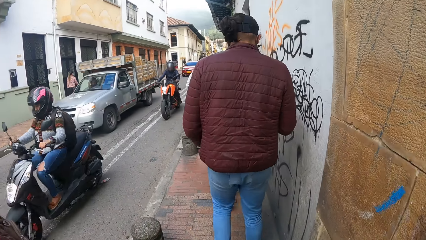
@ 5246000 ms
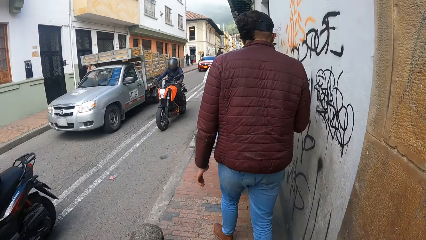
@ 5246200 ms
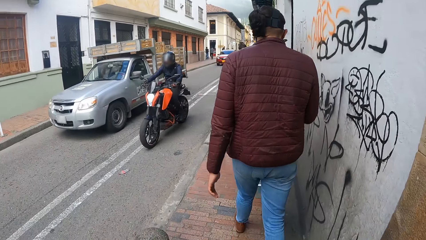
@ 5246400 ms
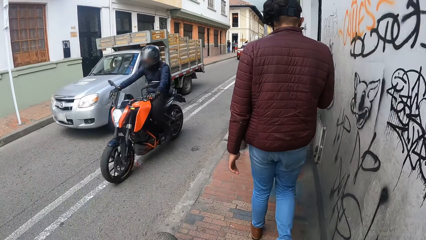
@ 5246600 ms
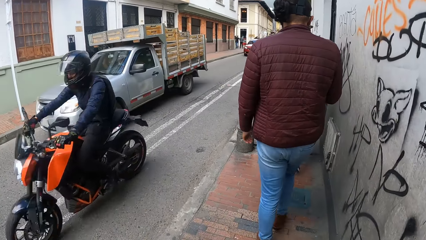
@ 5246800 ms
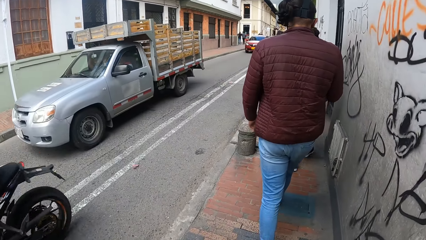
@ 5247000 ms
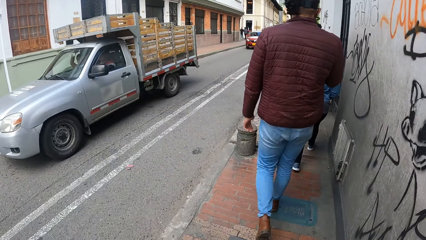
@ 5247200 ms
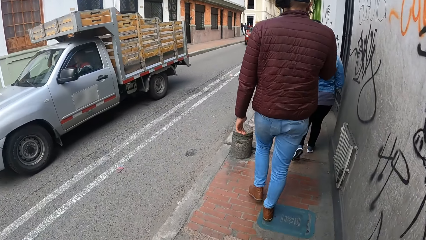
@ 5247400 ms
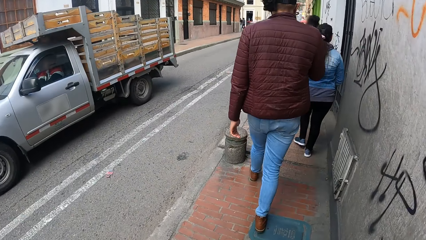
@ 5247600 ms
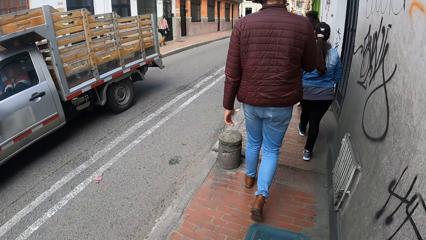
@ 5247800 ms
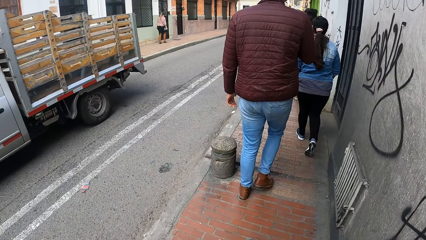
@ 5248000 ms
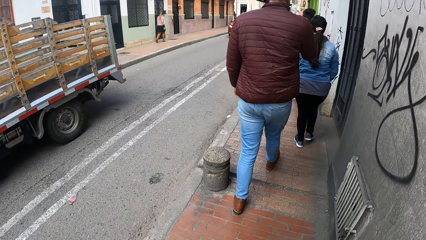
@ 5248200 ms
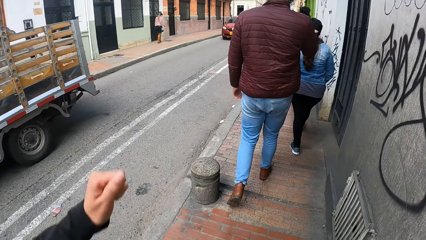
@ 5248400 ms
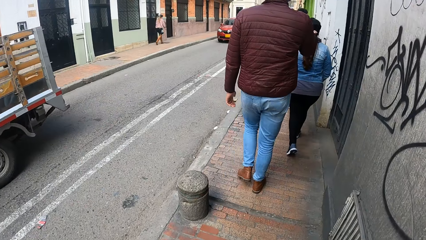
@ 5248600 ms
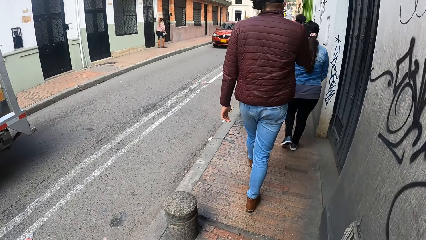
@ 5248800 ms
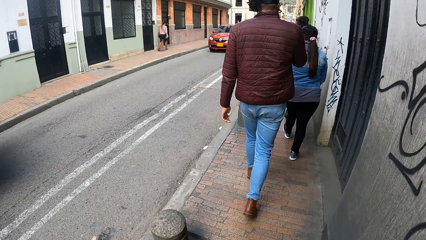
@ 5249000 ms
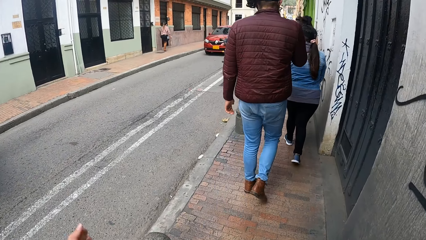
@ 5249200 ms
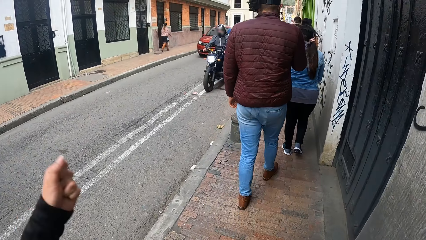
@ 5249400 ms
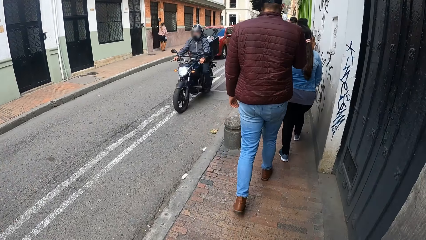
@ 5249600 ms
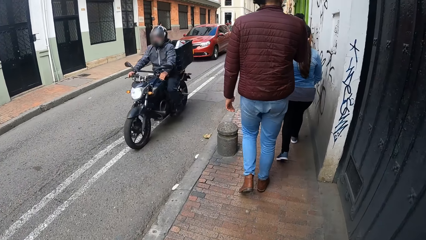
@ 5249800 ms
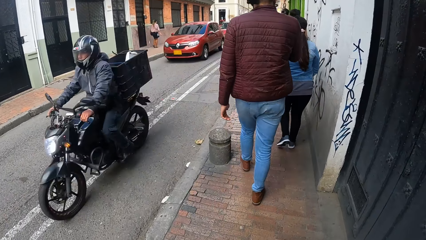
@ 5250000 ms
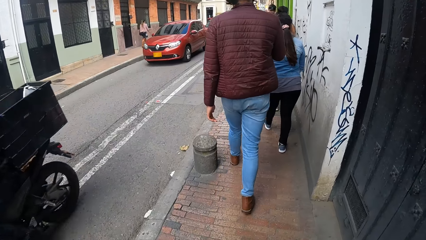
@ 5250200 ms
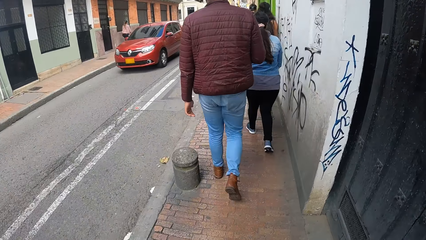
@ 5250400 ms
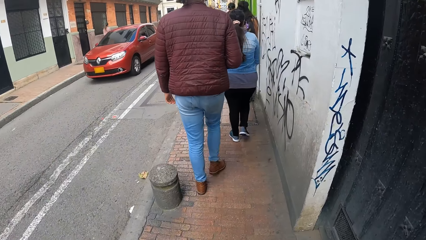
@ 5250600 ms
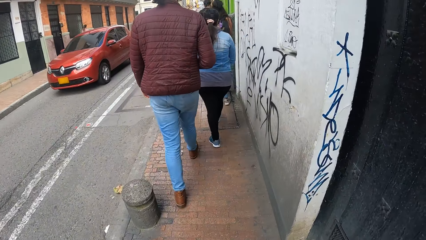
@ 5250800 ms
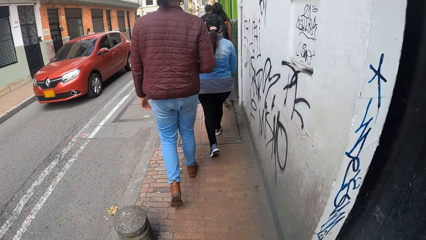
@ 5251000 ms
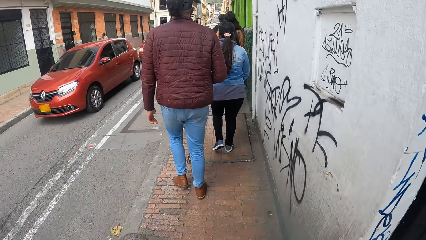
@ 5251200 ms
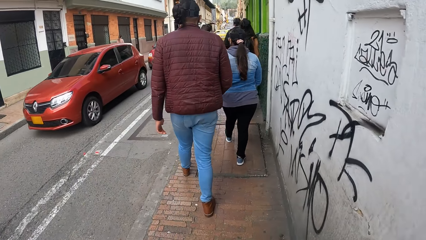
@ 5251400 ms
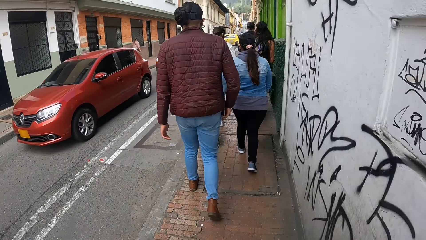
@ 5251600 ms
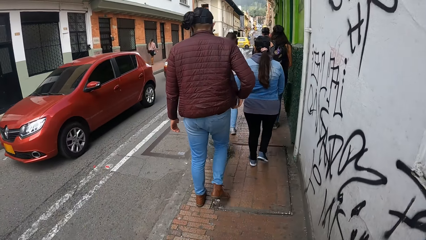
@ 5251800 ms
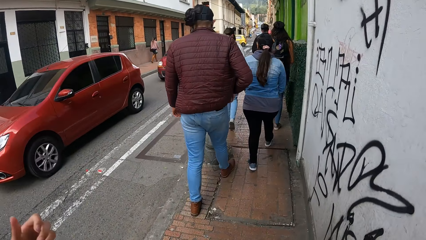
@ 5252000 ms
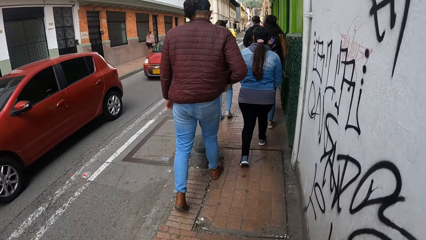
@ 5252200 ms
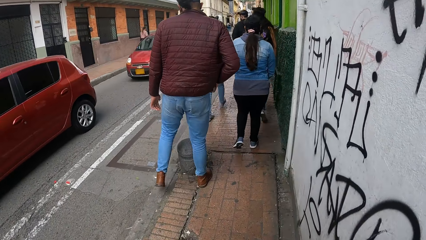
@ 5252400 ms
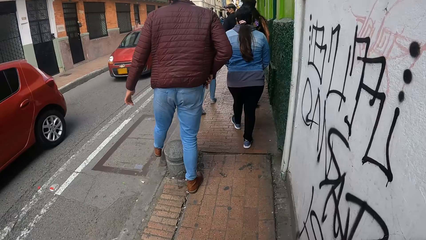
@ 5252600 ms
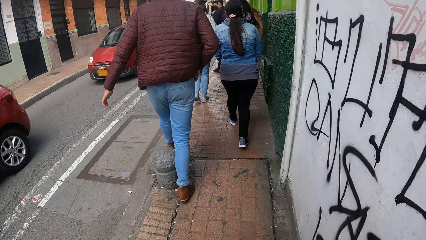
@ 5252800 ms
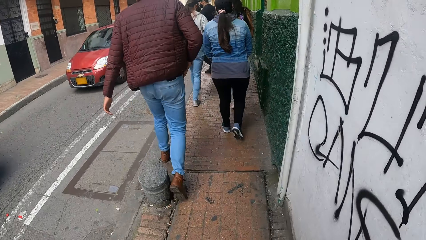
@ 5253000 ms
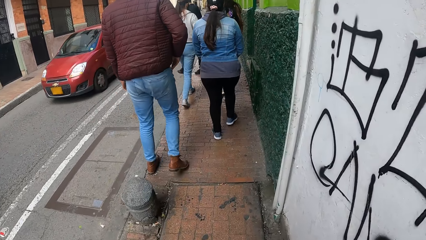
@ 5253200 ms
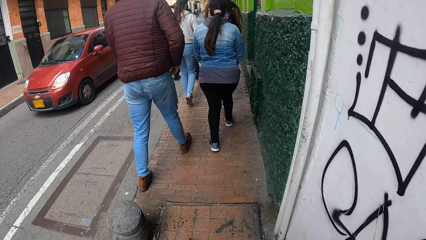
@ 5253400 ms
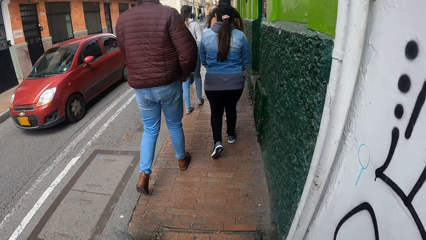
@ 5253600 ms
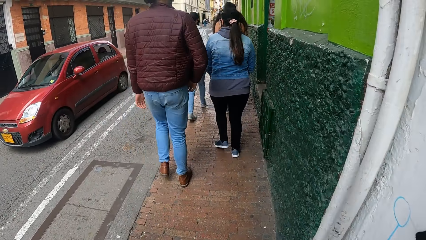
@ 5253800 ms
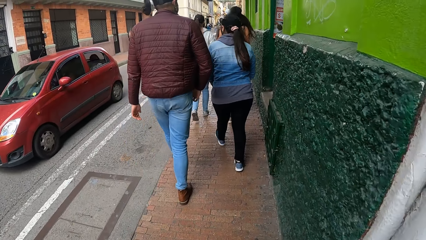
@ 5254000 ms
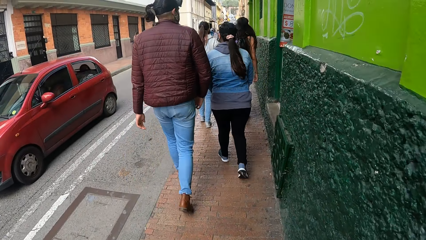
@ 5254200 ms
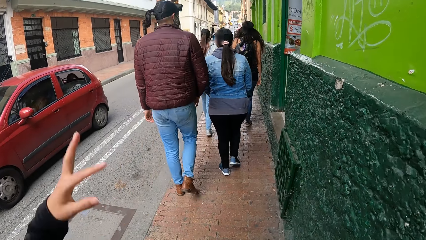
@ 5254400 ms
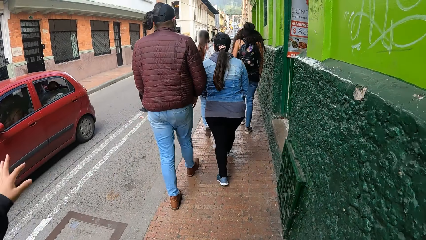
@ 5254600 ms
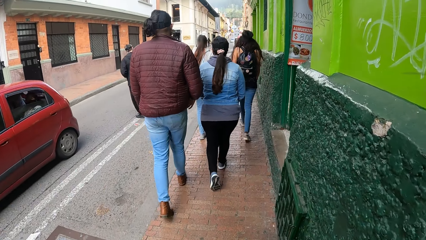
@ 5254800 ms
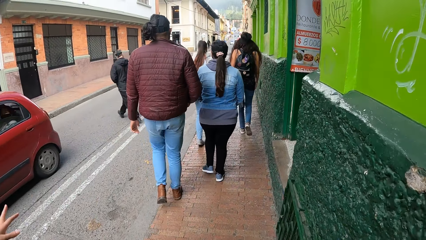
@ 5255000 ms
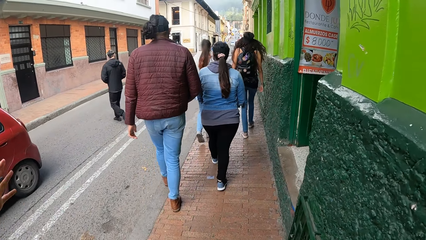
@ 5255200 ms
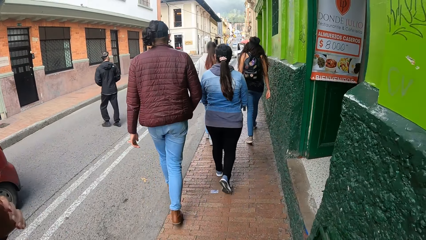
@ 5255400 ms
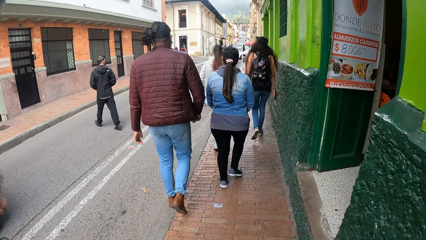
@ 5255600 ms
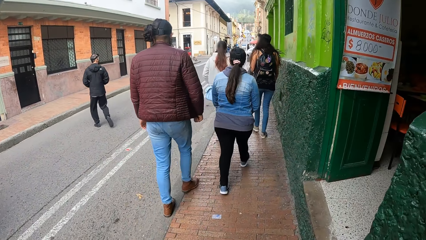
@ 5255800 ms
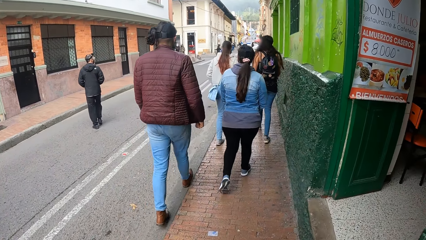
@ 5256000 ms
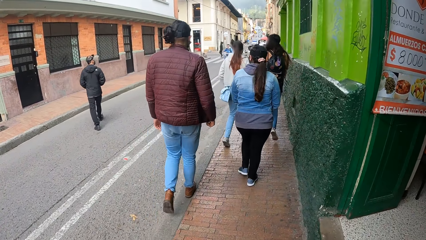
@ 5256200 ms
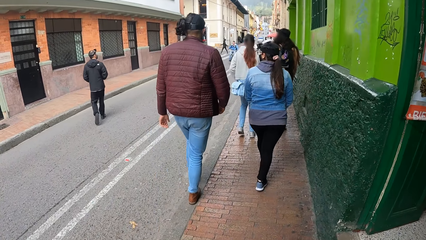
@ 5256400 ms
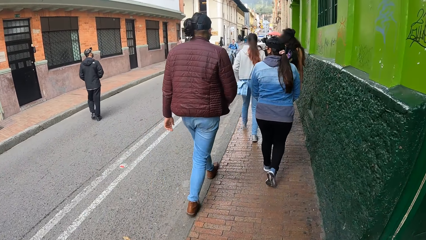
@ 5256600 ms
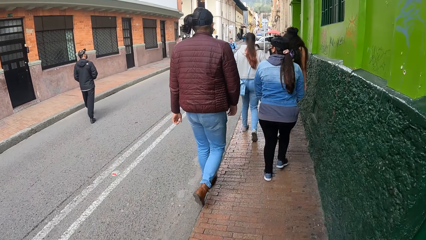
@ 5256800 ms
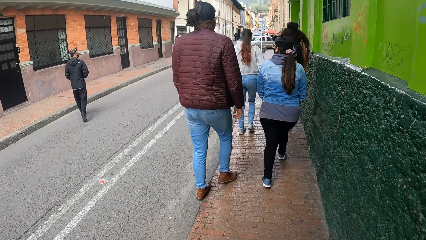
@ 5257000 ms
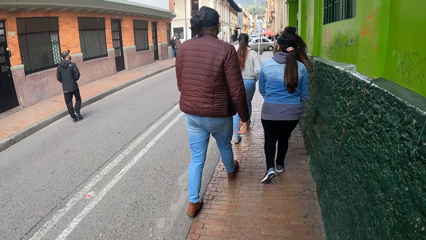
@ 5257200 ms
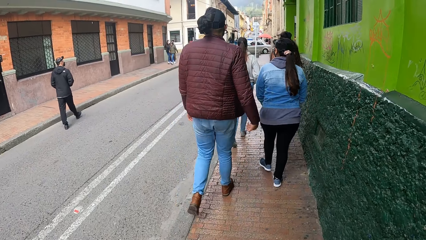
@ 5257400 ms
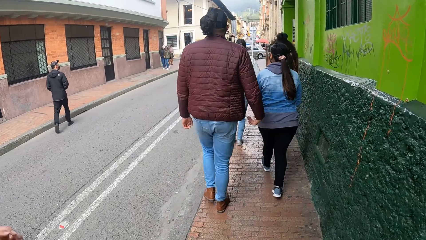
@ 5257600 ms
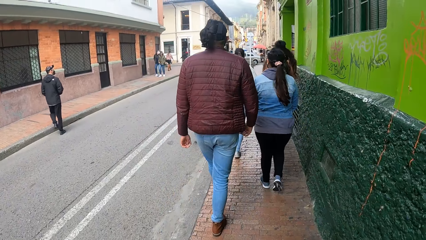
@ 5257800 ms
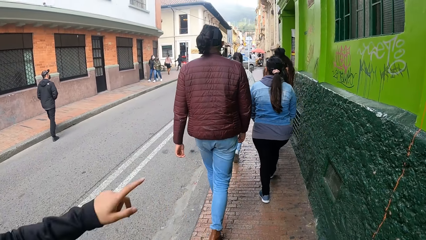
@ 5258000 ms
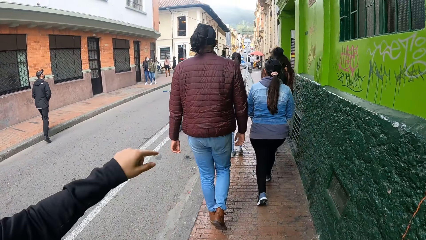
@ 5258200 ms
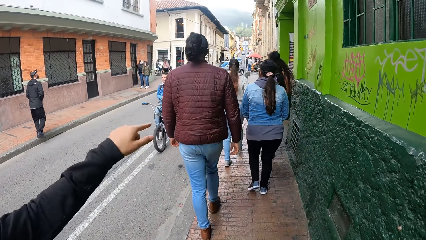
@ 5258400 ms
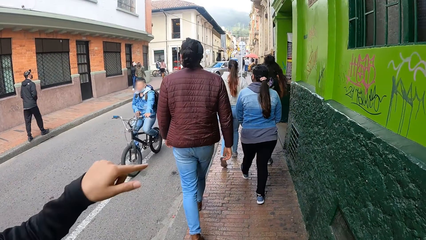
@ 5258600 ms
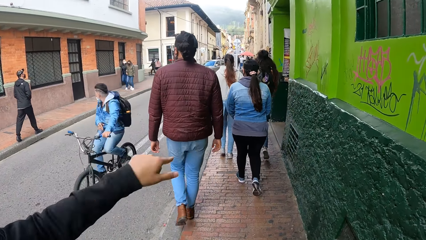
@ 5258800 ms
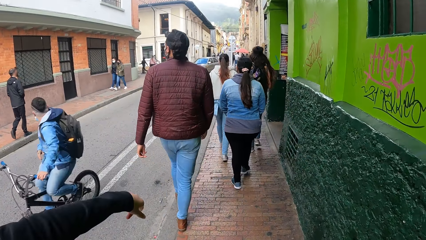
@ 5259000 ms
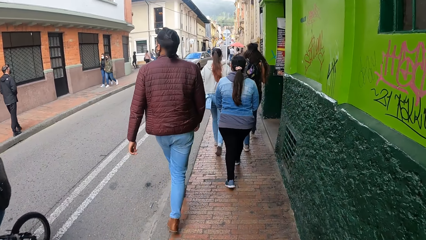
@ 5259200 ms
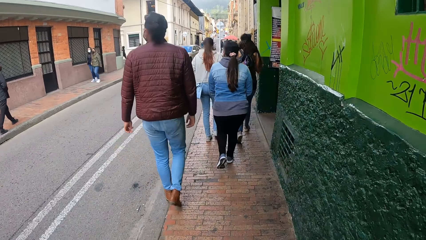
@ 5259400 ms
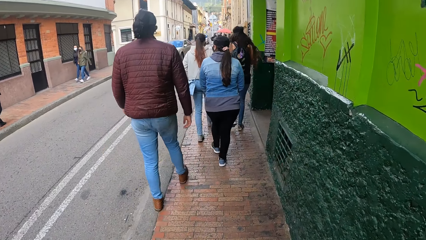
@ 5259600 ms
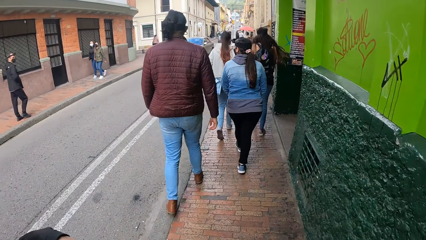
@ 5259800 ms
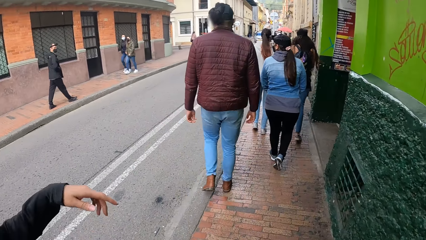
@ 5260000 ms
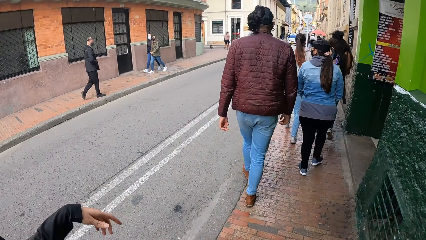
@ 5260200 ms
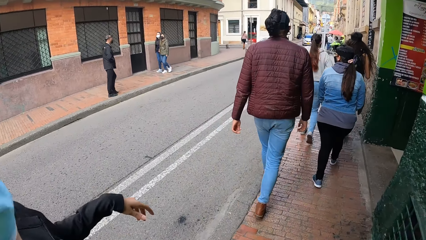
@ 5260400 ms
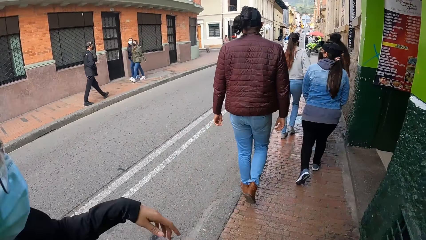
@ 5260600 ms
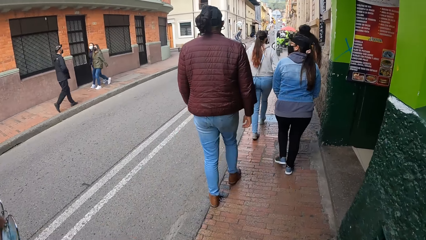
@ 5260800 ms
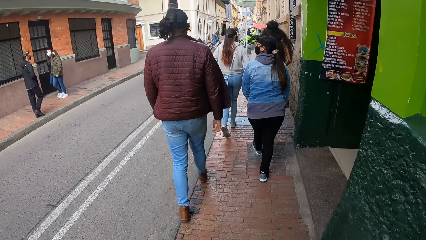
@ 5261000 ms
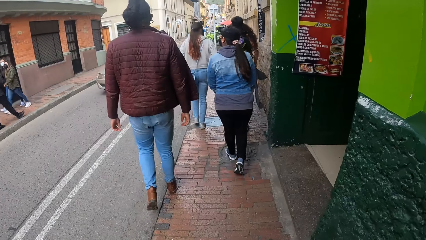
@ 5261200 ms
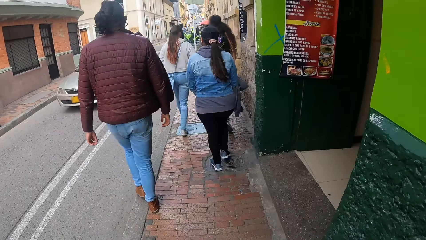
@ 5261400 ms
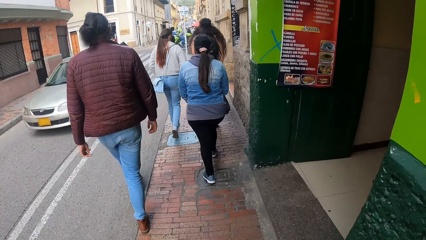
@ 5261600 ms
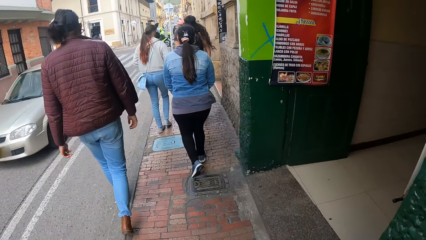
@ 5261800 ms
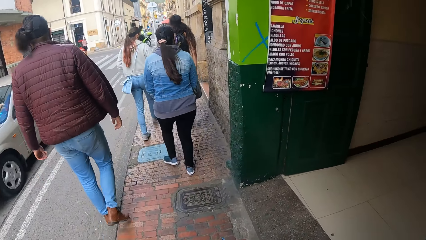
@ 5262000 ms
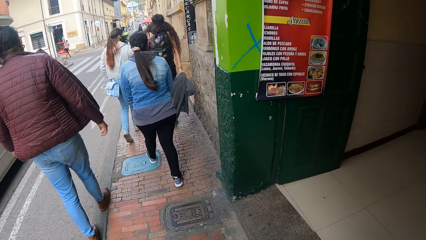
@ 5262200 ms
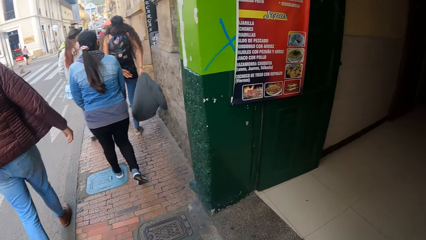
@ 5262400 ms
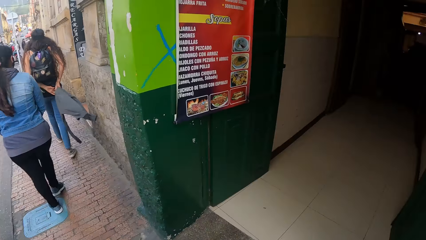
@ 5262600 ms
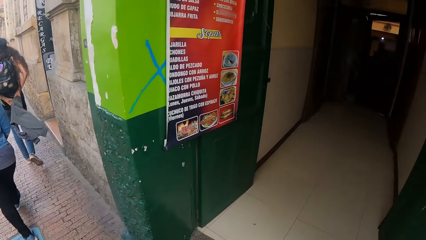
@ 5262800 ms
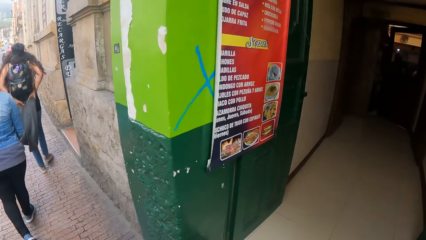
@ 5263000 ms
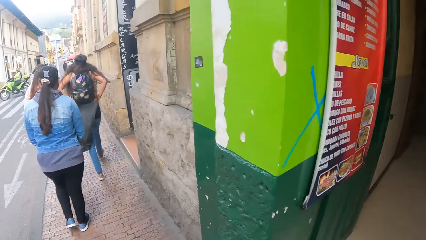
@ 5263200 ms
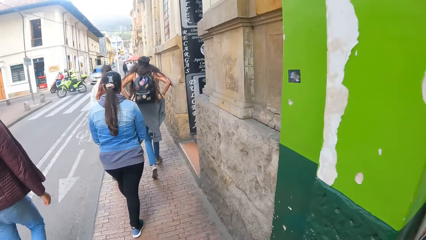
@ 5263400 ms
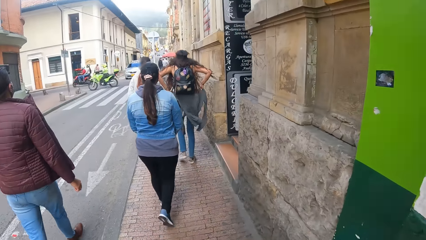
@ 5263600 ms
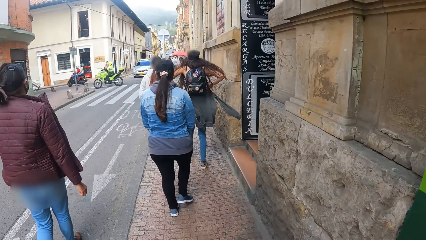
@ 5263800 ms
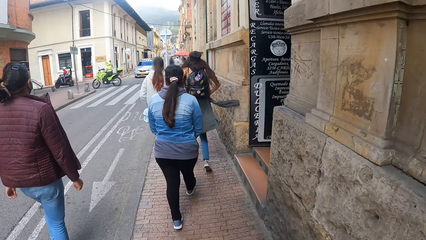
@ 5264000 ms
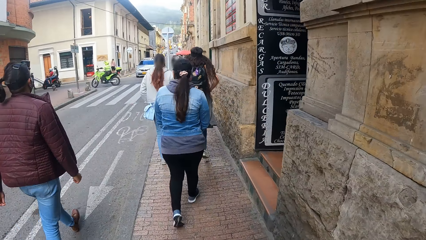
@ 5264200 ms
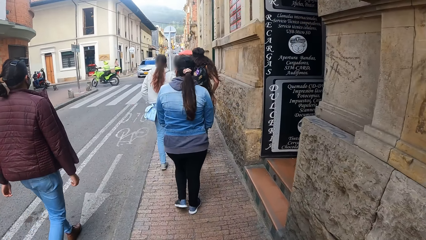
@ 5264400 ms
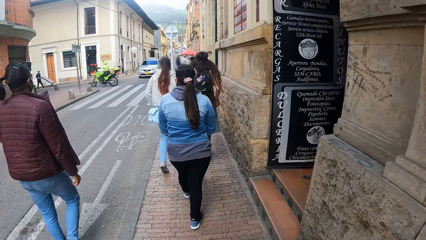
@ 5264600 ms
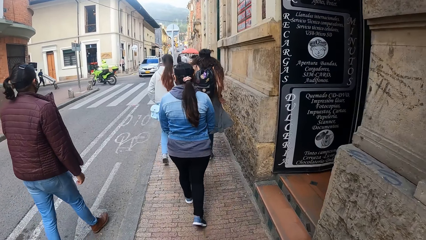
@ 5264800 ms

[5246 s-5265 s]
A bike rides past the camera wearer. A bike rides past them again. A bus drives past them. The camera wearer moves hands. A bike rides past them. The camera wearer walks around. A car drives past them. A bike rides past them. The camera wearer moves hands. A bicycle rides past them. A car drives past them. The camera wearer walks around.
